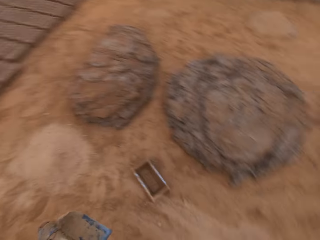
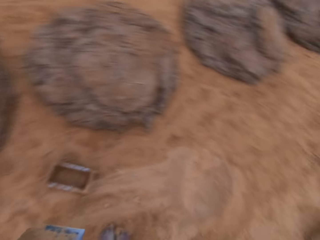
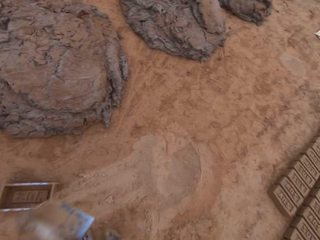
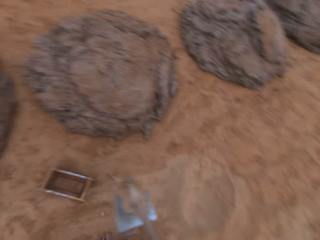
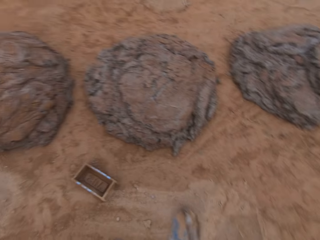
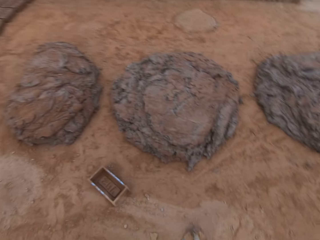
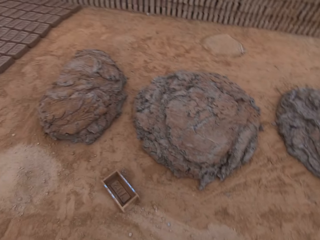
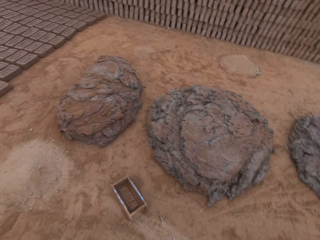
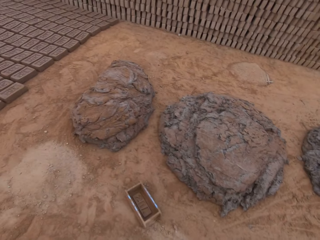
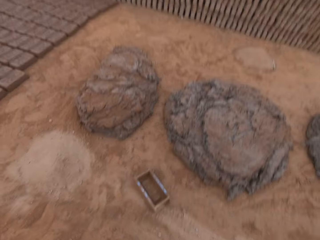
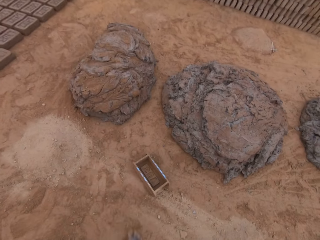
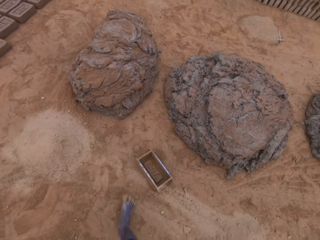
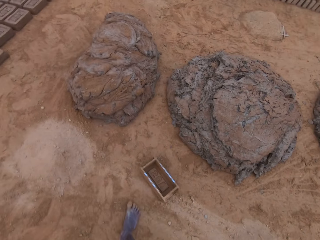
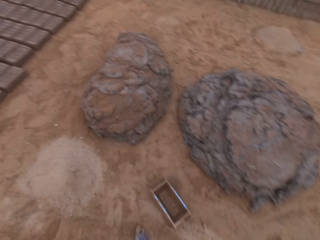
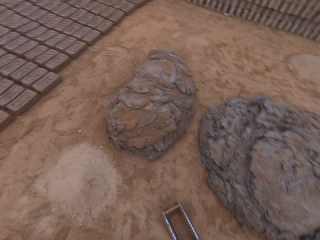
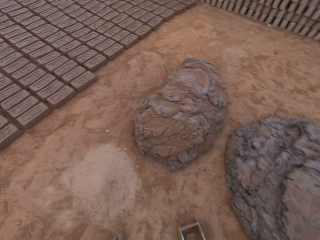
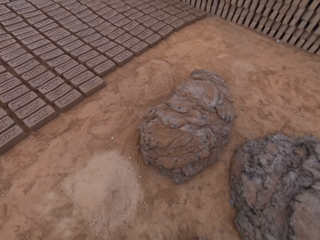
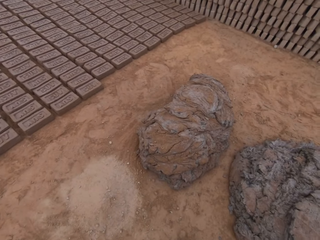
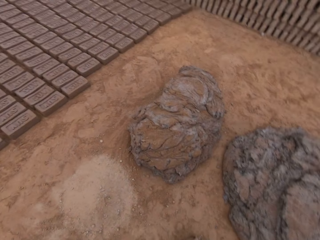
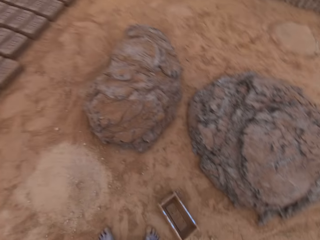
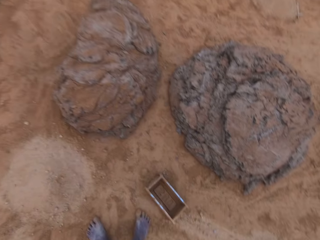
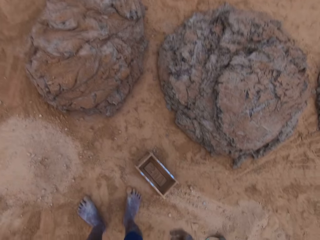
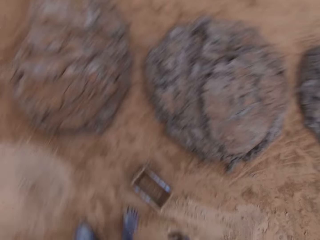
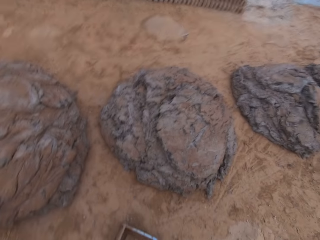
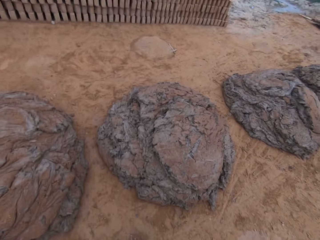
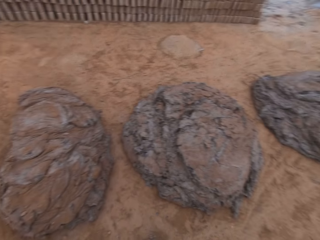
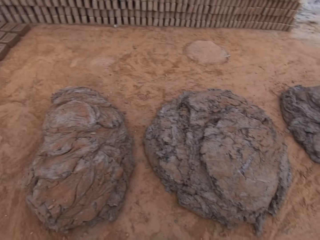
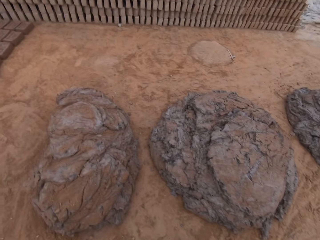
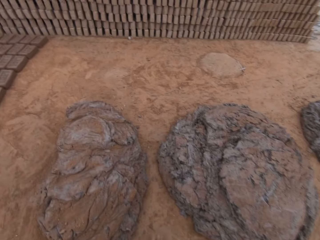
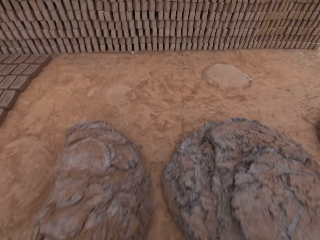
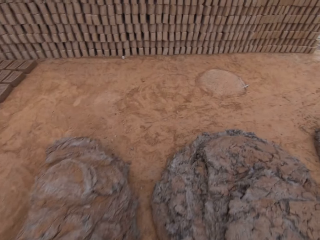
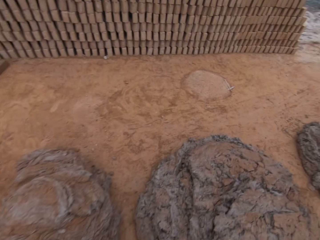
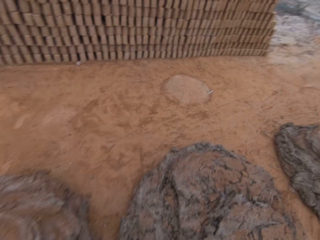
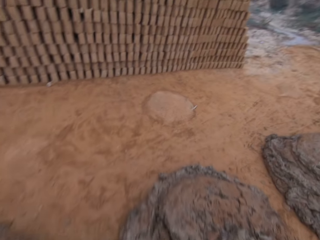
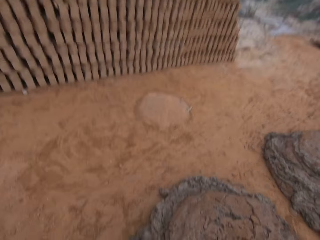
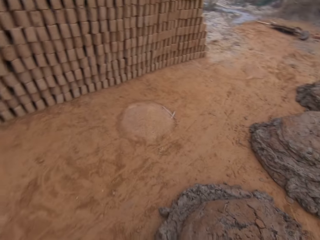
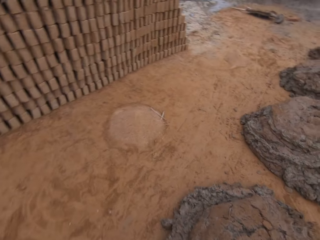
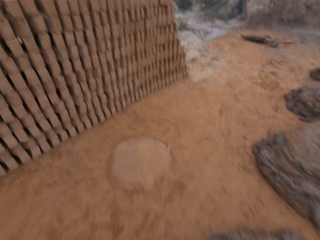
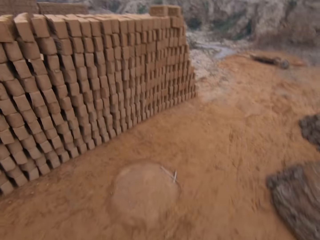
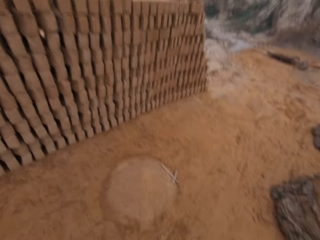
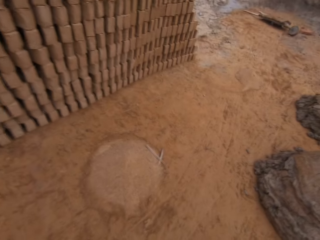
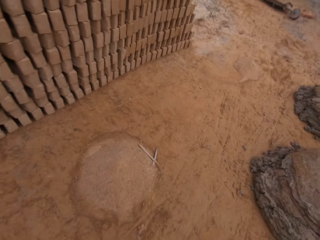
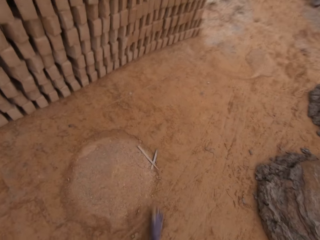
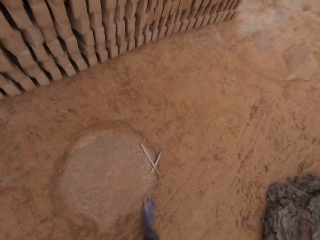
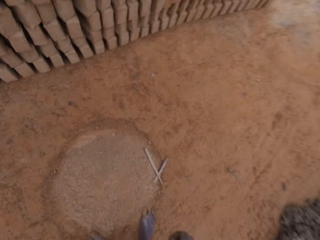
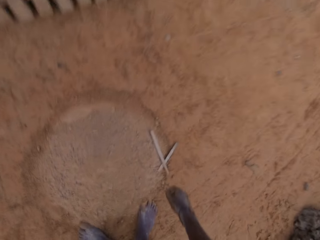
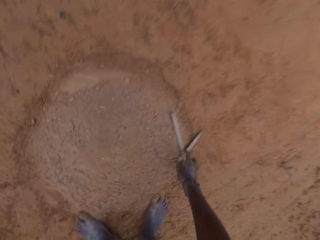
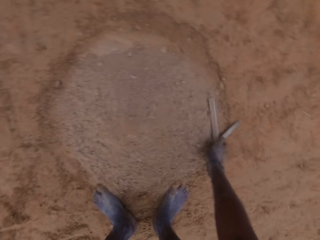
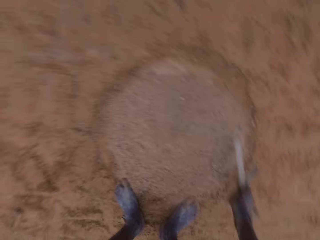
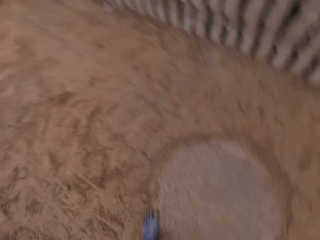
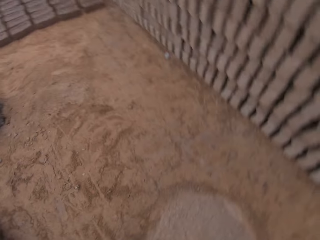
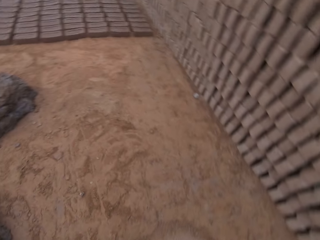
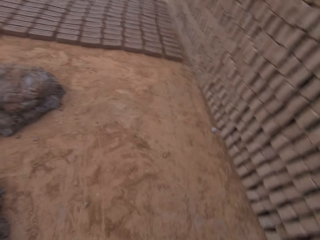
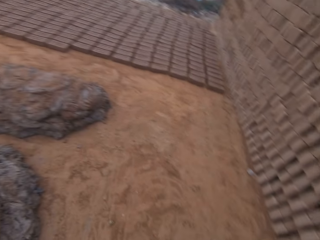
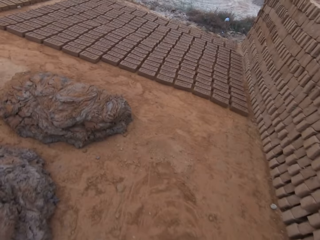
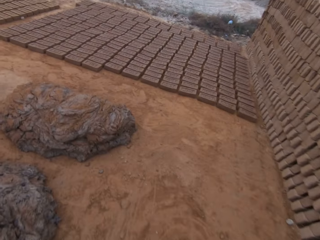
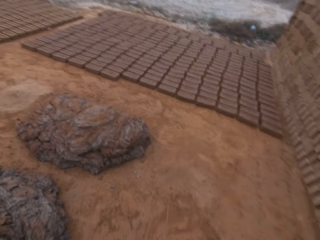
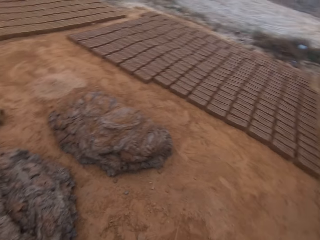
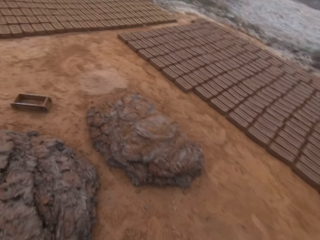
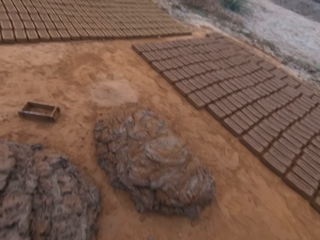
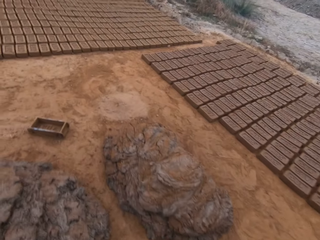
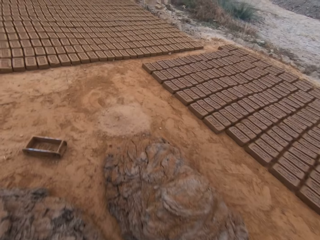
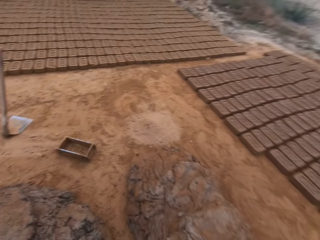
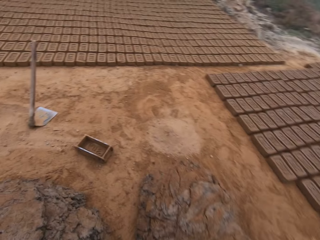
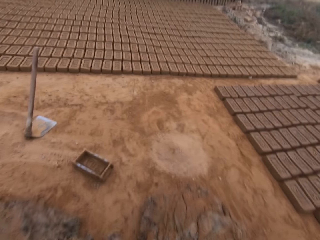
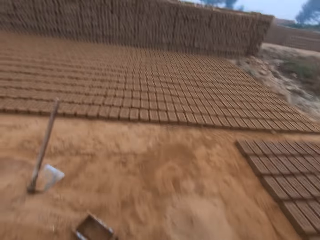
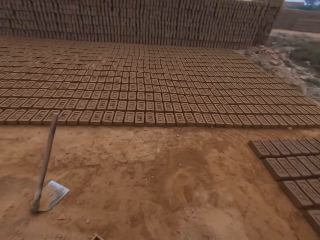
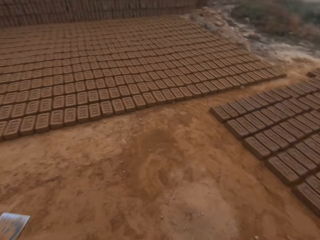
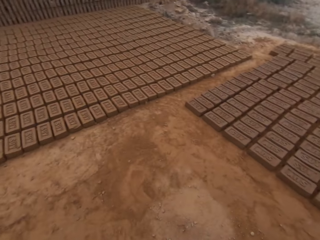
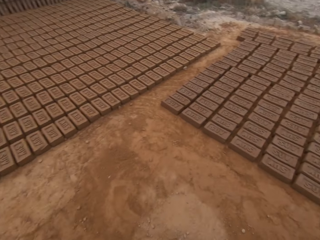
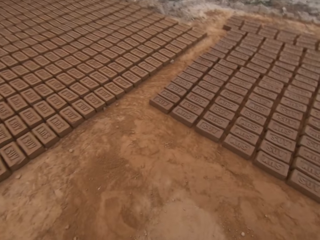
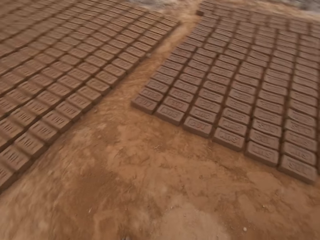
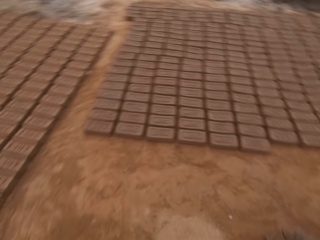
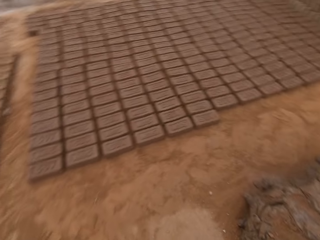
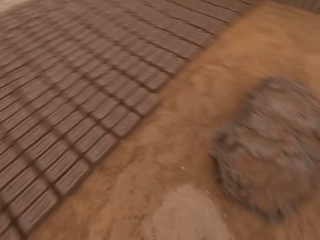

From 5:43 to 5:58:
The camera wearer walks around the field, puts the hoe on the ground and walks around the field. They stand on the field. They walk around the field. They pick up a metal rod from the sand on the ground. They walk around the field. They pull the block mold.

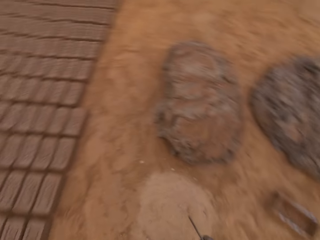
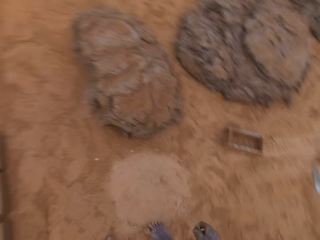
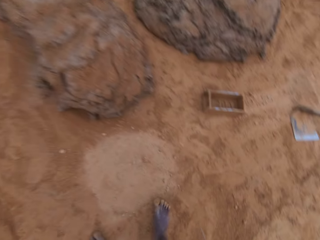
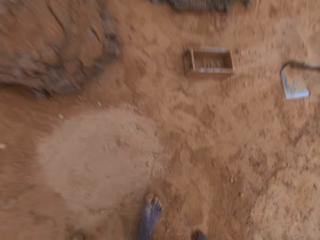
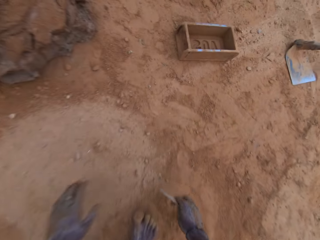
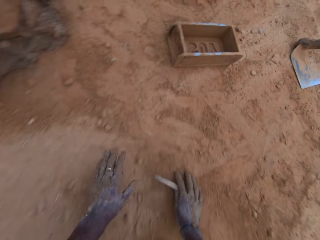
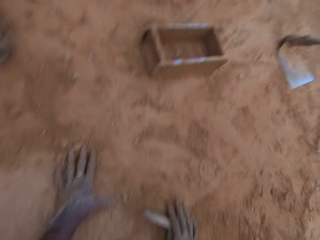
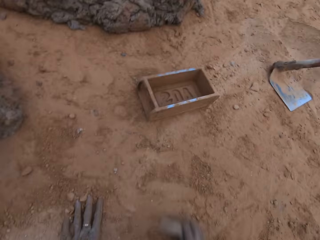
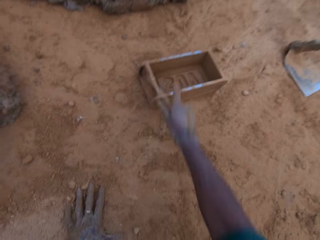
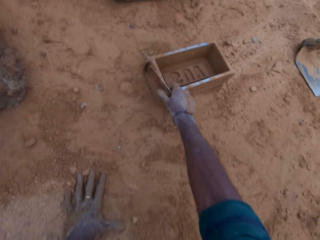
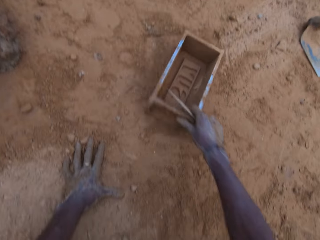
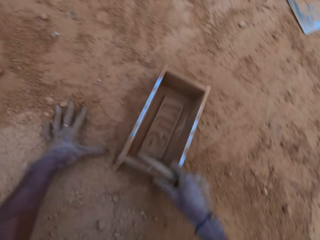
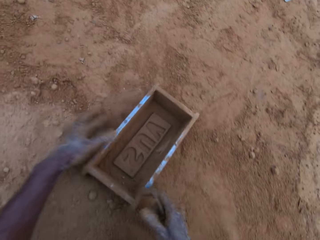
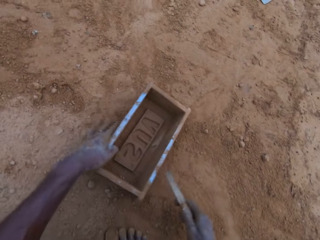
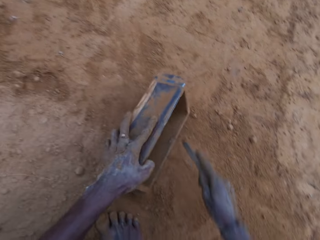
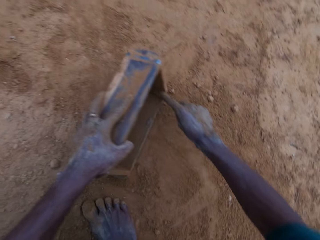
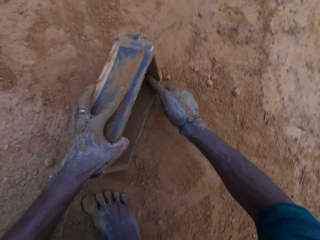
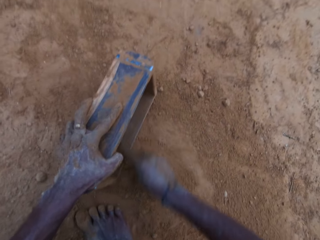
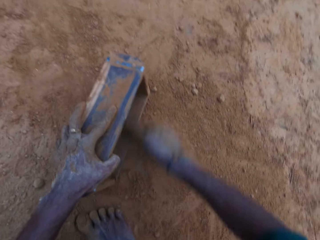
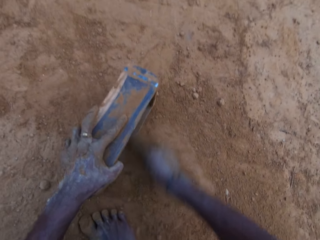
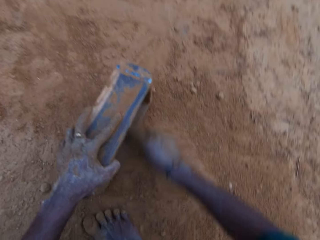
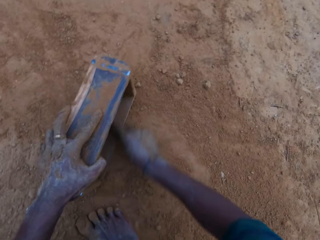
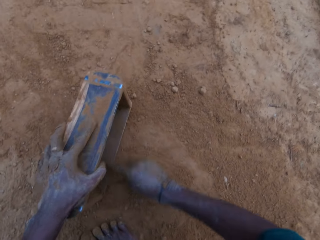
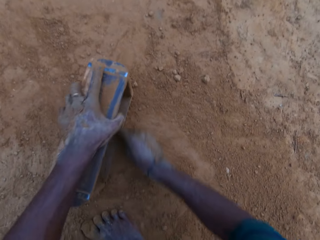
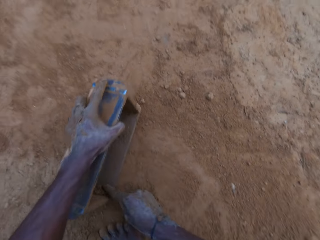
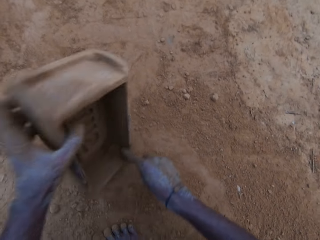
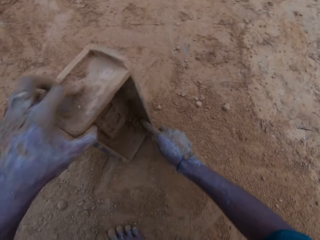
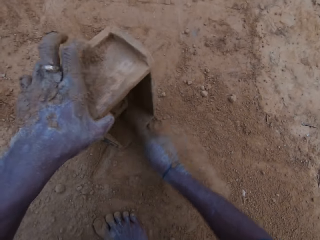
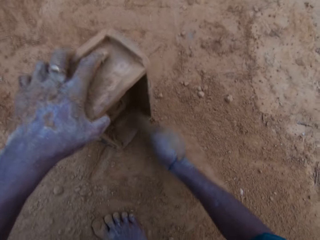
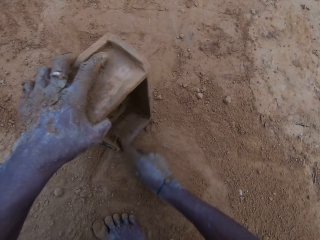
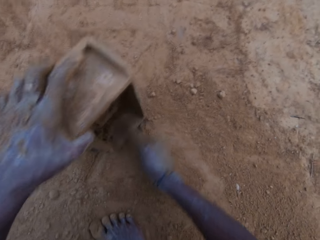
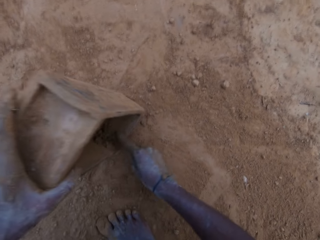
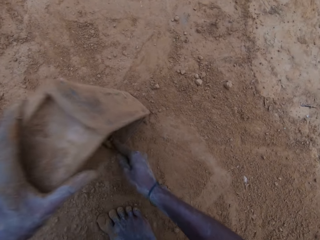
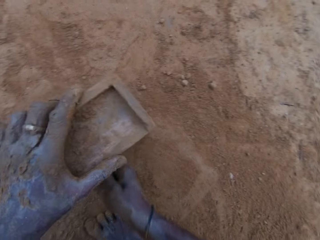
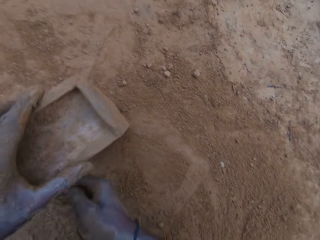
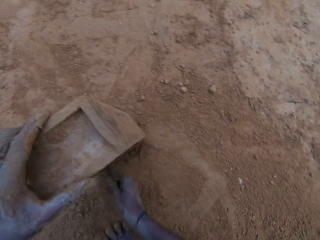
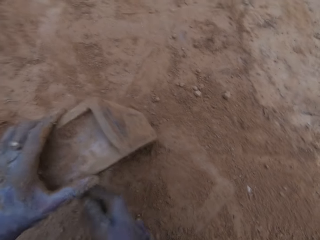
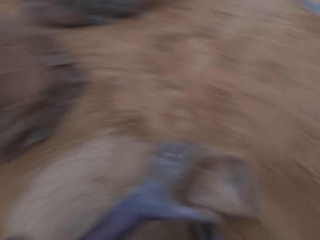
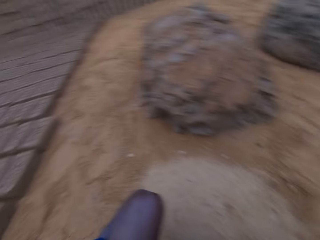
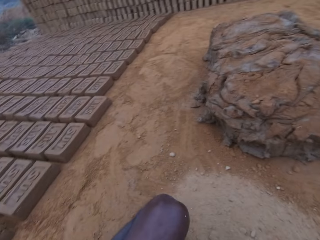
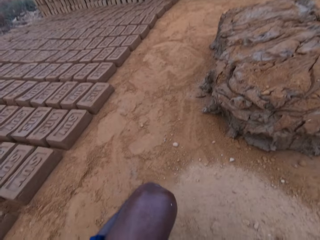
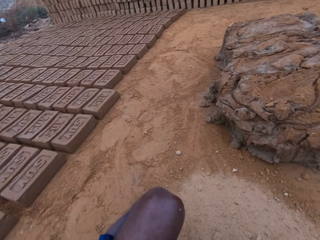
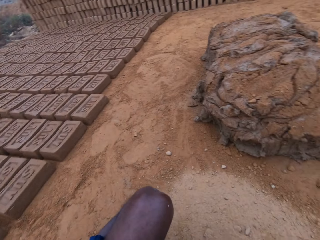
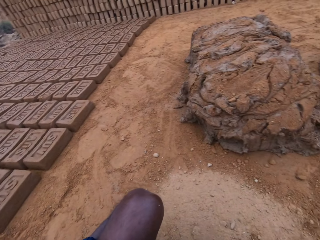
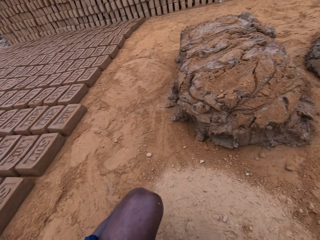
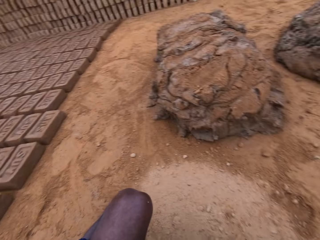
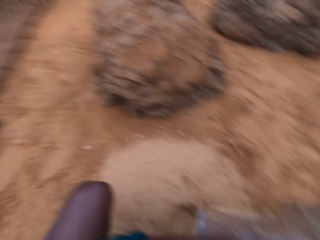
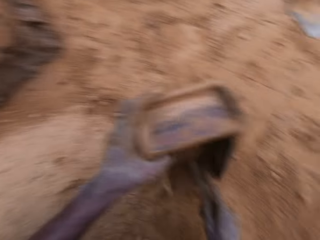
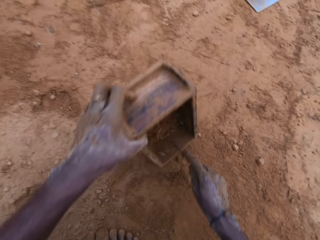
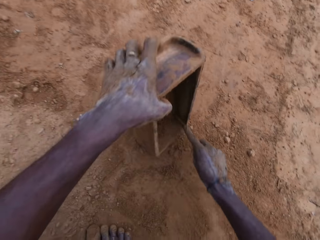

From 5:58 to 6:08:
The camera wearer squats on the field. They move a brick mold on the ground. They turn the brick mold on the ground. They scratch the brick mold with a metal rod. They turn the brick mold on the ground. They scratch the brick mold with the metal rod.
